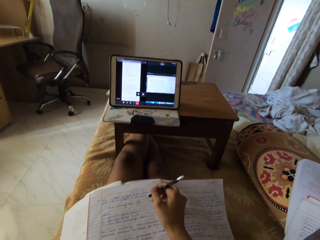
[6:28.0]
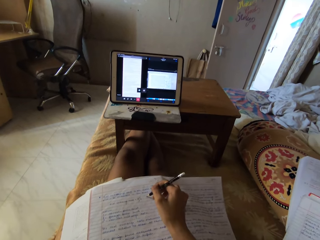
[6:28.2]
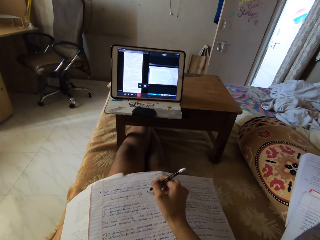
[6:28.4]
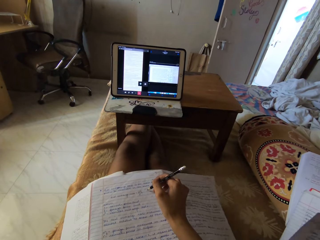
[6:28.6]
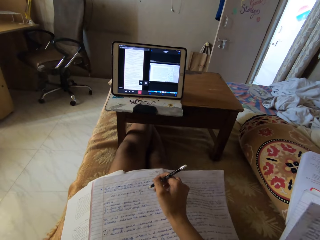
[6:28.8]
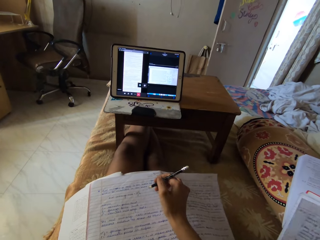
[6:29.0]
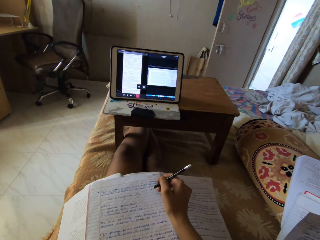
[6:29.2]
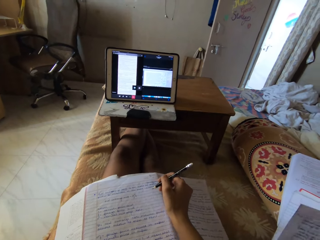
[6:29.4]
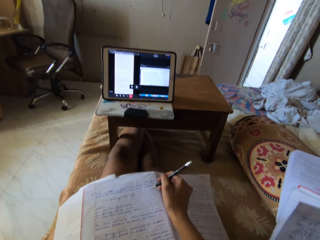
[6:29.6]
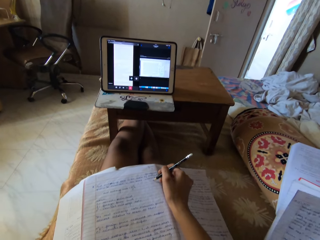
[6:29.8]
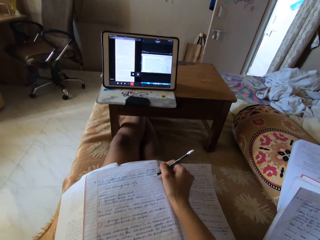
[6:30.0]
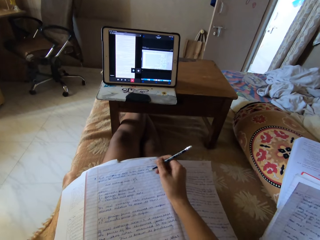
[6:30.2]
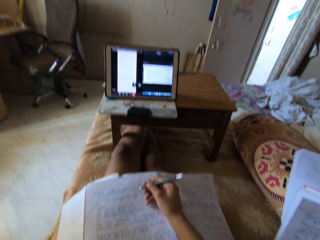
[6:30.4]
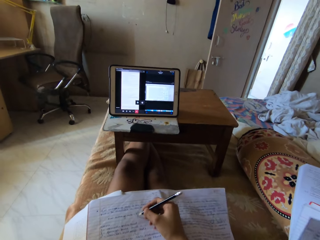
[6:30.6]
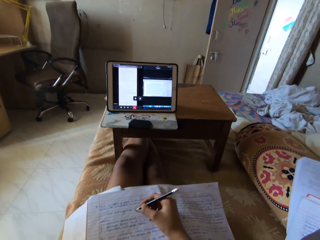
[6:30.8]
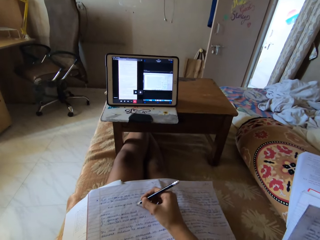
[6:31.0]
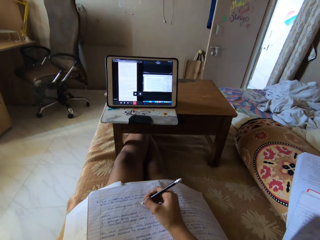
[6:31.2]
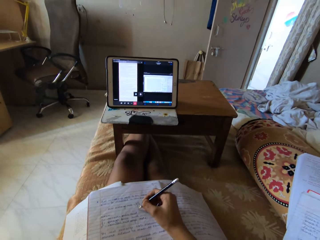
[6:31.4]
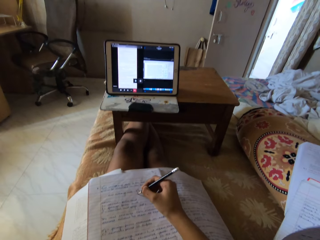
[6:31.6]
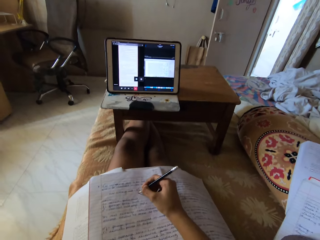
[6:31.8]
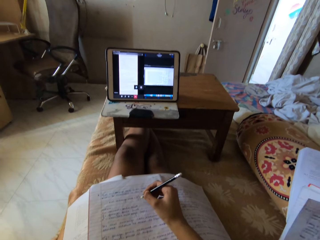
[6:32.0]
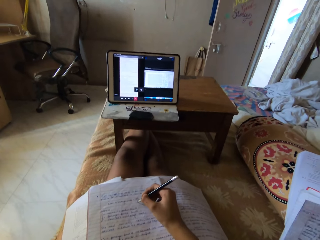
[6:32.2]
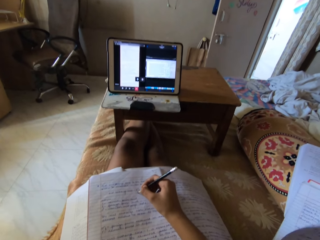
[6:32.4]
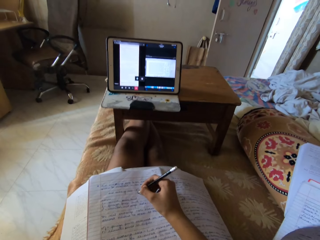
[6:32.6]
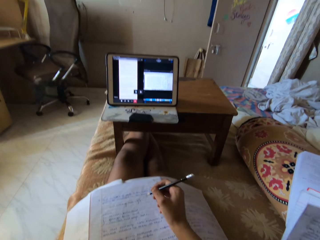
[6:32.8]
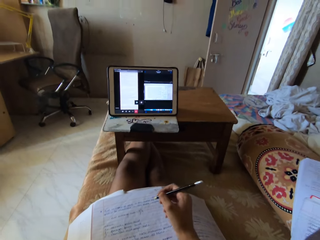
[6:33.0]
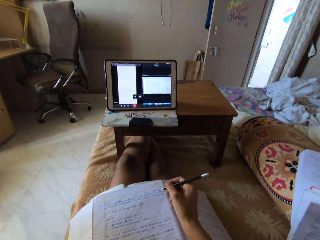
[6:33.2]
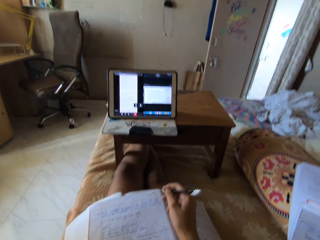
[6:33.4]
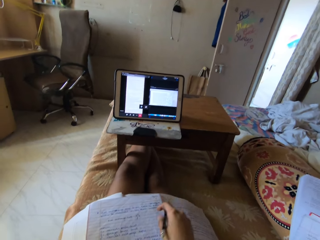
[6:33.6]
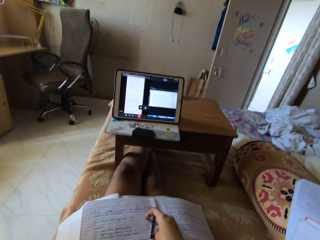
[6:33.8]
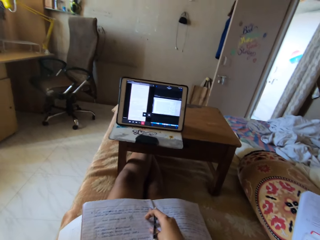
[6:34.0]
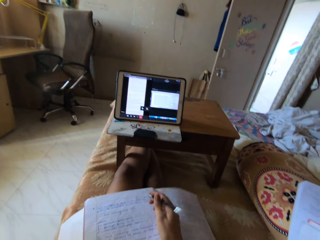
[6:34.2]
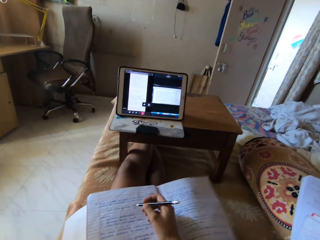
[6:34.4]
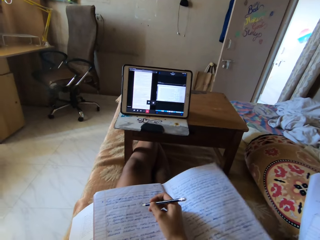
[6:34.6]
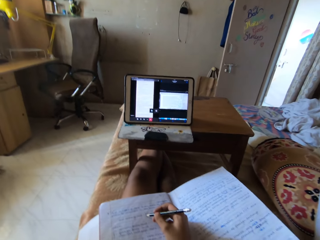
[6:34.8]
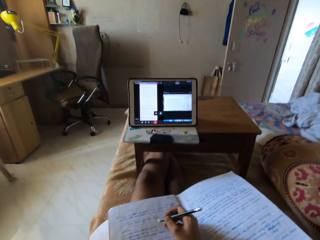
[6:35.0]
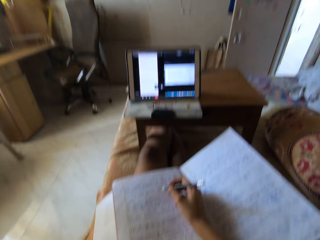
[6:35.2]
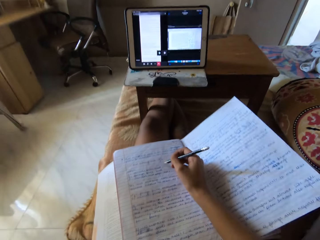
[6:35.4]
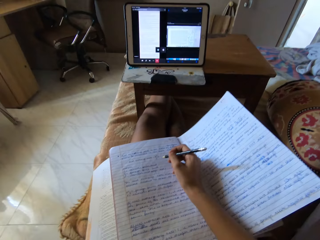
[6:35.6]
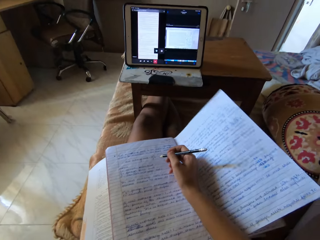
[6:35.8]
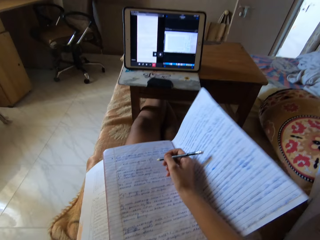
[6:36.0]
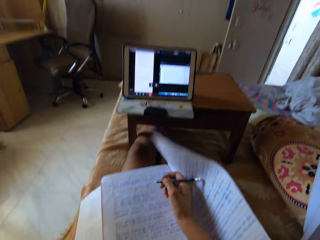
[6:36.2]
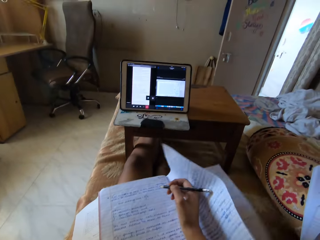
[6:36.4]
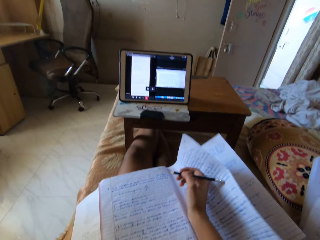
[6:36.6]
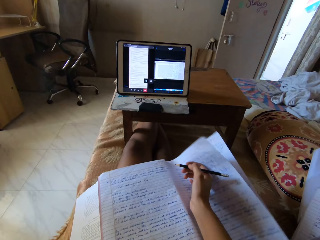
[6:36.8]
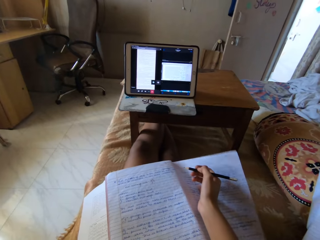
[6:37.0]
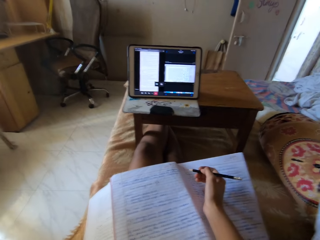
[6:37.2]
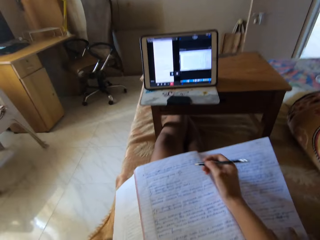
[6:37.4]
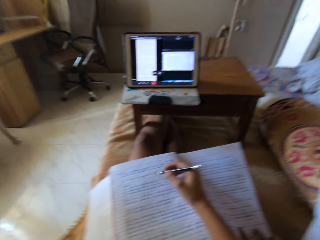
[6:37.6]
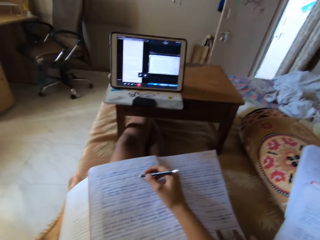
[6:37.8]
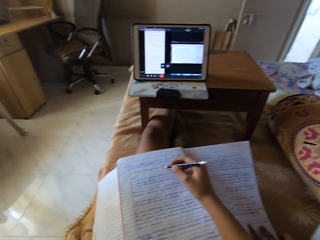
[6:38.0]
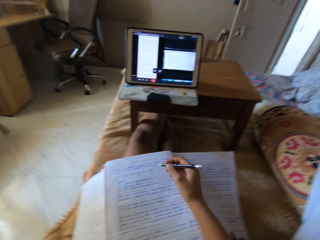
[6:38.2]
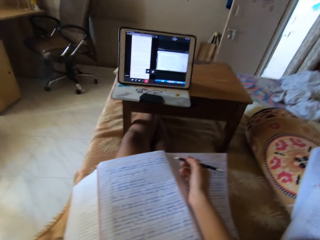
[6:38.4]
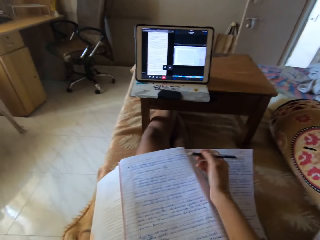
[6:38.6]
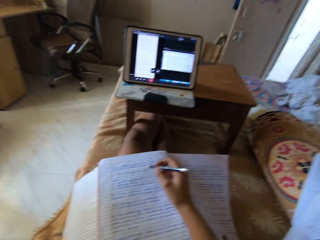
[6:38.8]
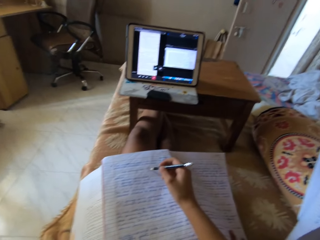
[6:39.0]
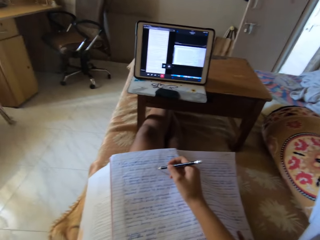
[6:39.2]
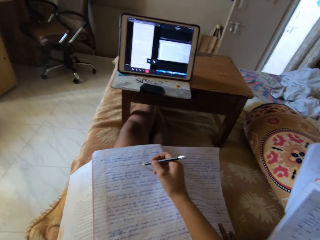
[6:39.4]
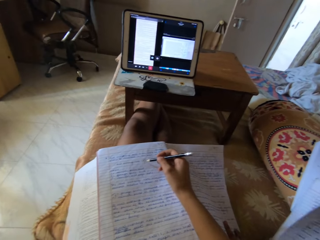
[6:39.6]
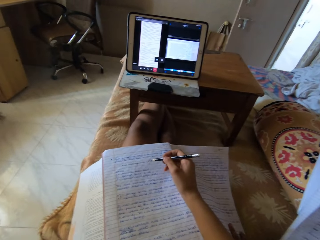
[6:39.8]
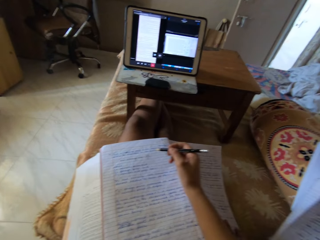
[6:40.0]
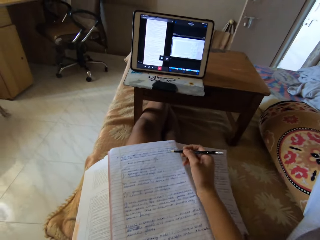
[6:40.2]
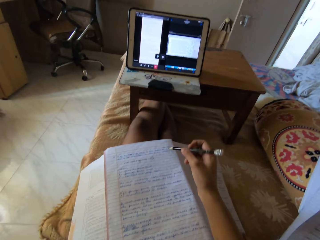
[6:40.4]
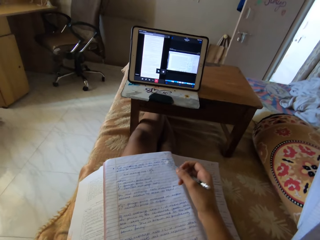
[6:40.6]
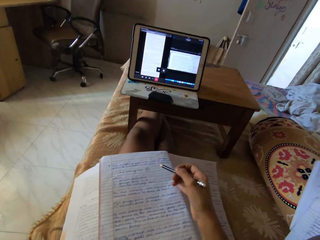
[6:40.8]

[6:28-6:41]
The camera wearer writes on a book using a pencil. They move the book. They write on the book using the pencil. They move a page of the book. They move the right hand. They move the right hand again.

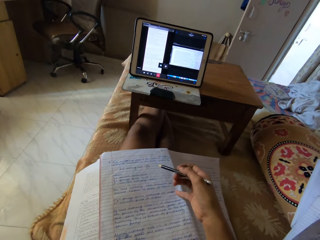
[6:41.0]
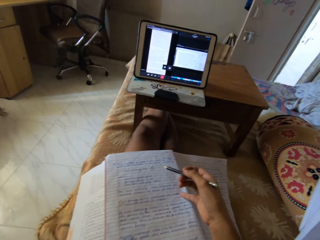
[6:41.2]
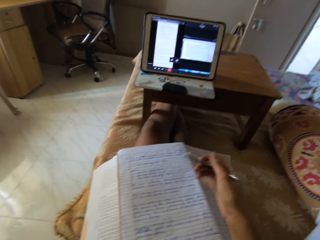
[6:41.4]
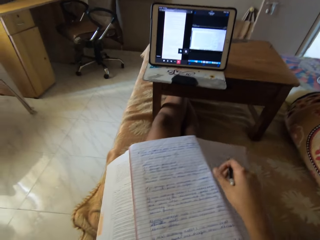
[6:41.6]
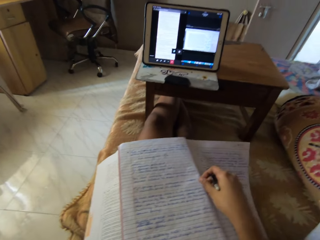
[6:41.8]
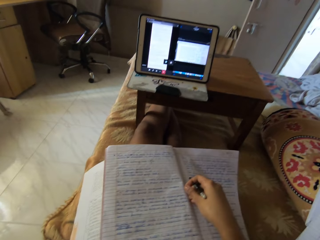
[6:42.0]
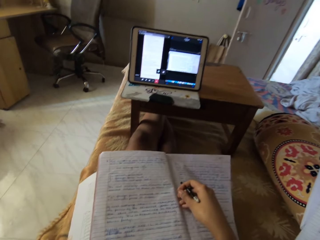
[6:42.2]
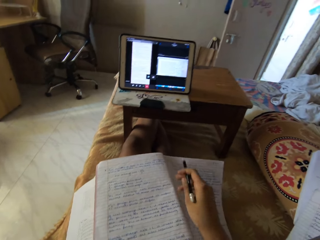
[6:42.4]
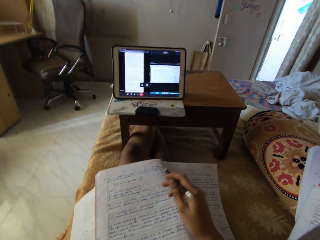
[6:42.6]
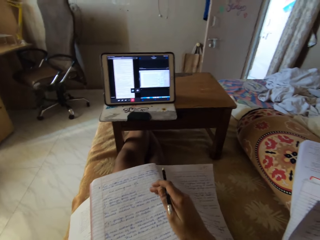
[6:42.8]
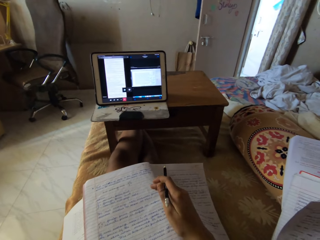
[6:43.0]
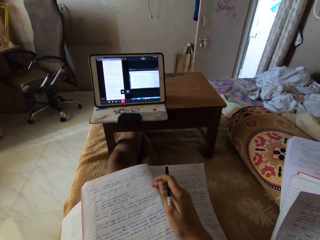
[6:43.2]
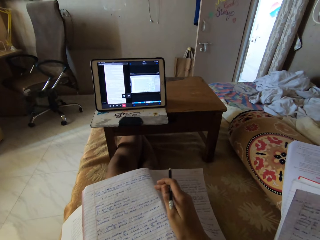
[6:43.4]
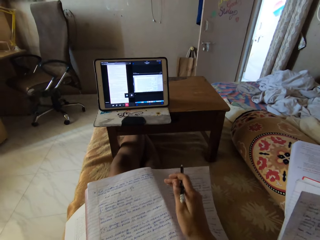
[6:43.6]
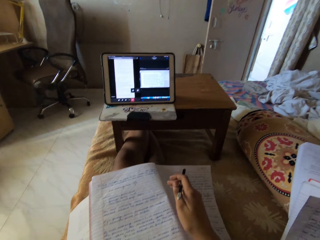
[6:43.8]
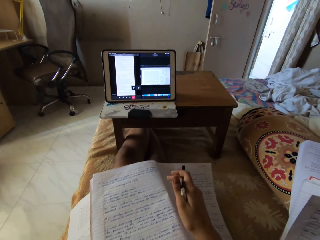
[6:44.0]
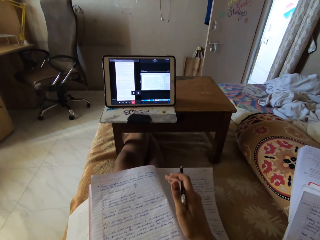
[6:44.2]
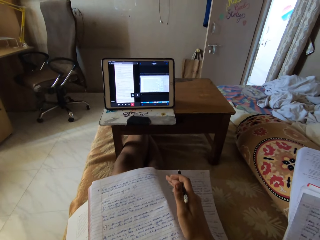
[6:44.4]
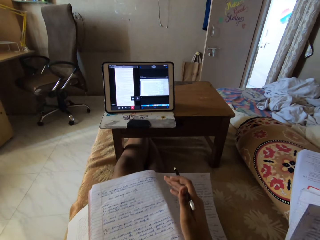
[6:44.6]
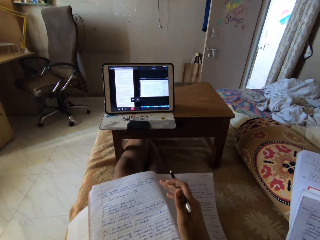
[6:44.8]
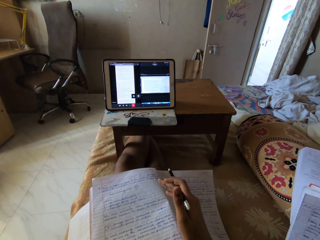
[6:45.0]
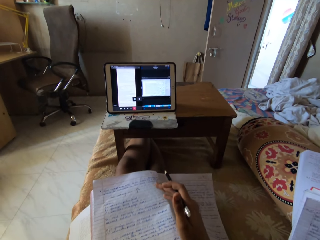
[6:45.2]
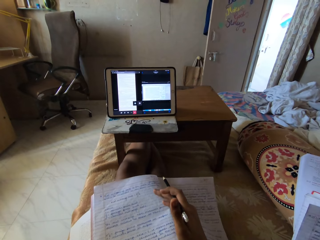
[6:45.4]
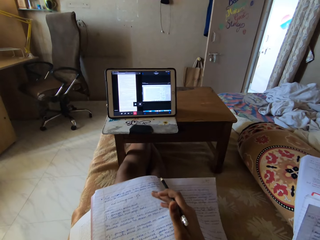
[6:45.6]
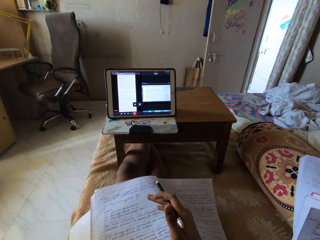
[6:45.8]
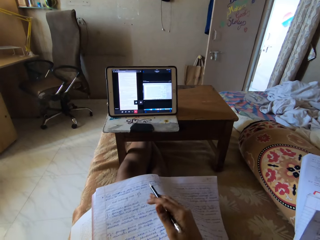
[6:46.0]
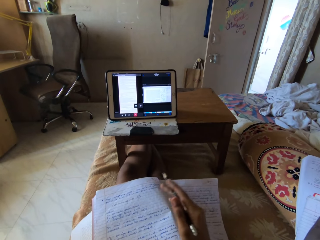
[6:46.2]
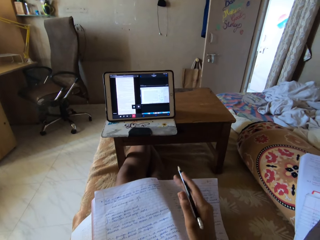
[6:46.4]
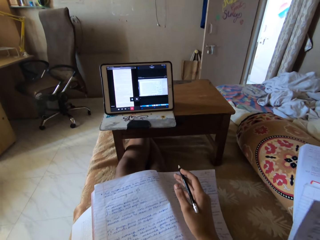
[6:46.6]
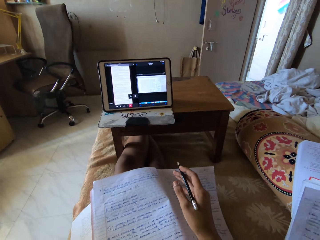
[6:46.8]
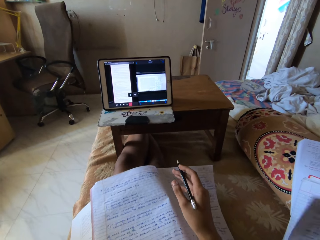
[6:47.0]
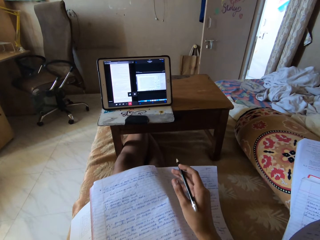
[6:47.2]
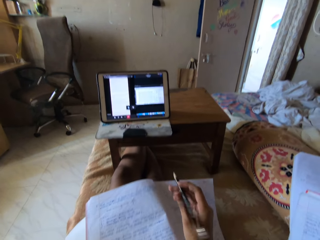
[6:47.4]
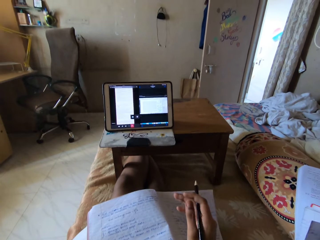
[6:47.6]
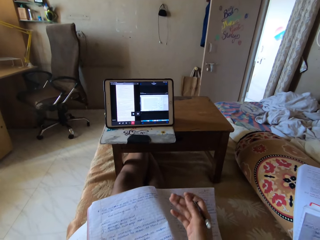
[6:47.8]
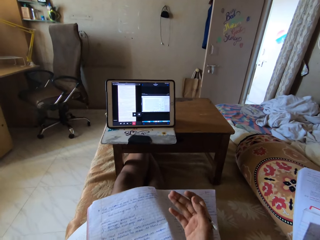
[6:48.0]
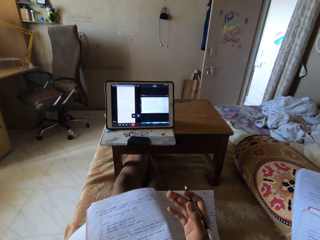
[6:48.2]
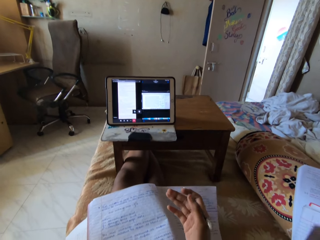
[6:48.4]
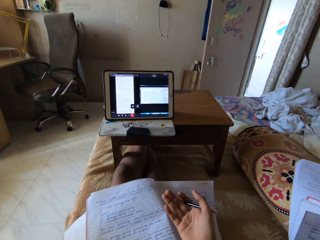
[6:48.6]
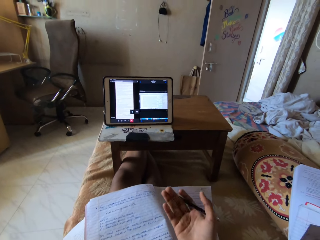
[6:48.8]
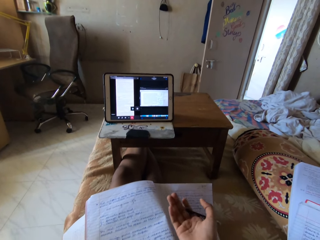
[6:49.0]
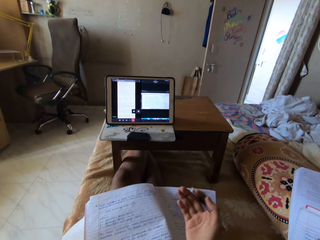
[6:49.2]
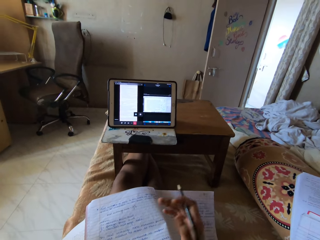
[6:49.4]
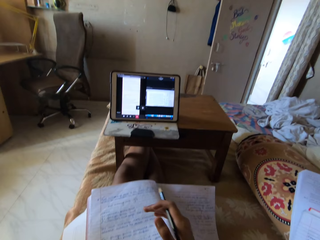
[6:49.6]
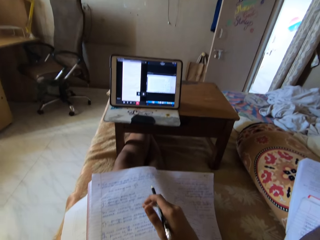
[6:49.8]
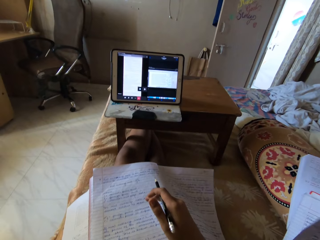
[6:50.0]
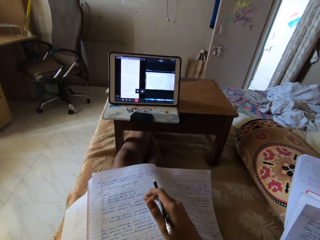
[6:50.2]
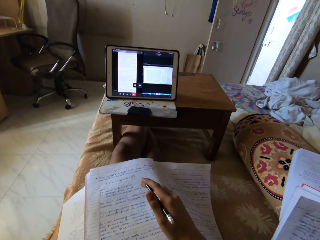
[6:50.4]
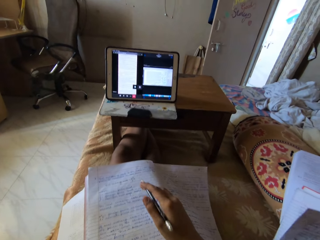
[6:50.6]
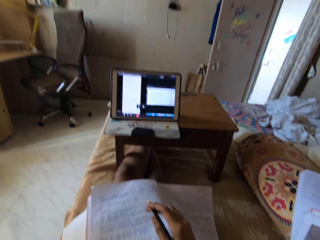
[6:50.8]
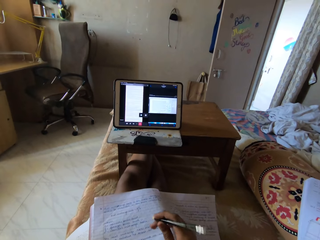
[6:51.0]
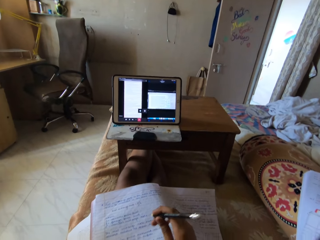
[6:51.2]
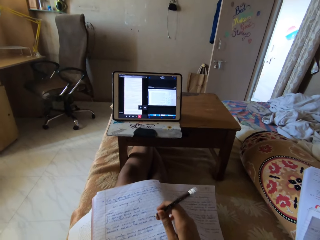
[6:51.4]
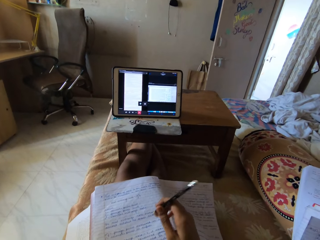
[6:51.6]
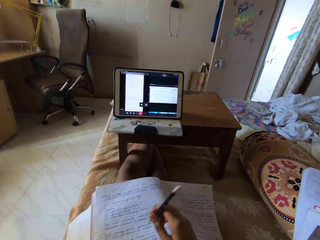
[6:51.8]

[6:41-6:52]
The camera wearer adjusts the book on her thighs with her right hand. She moves the right hand. She moves the right hand again. She moves a pencil. She moves the right hand.
